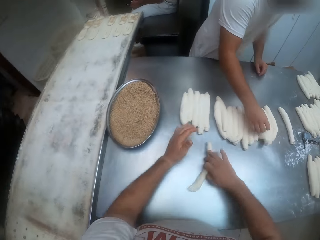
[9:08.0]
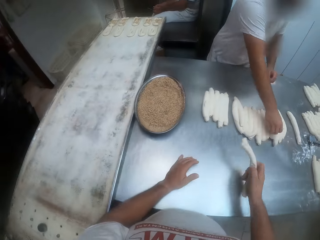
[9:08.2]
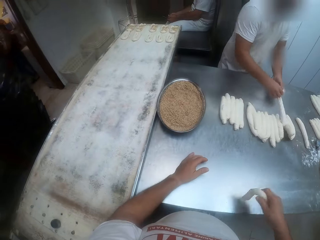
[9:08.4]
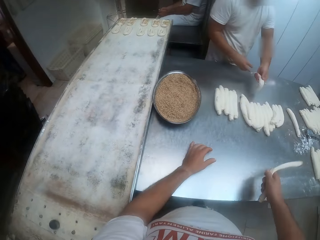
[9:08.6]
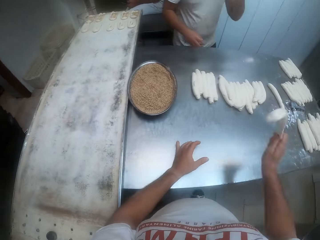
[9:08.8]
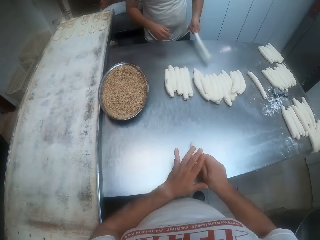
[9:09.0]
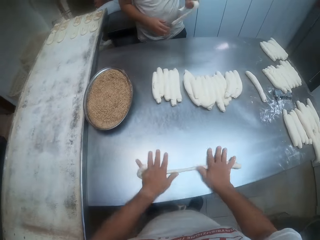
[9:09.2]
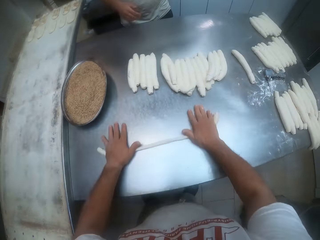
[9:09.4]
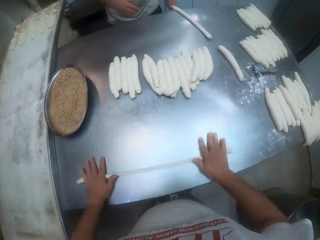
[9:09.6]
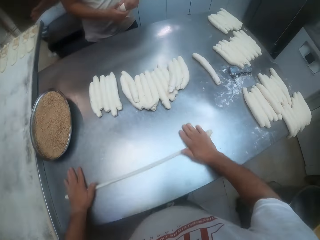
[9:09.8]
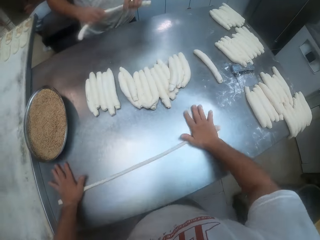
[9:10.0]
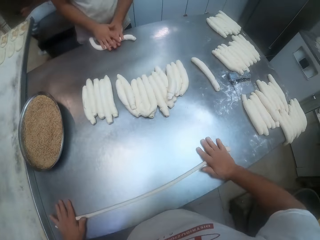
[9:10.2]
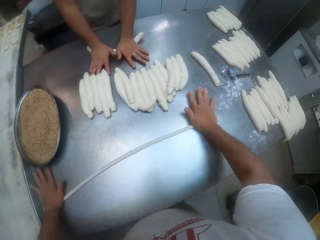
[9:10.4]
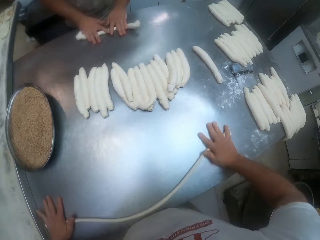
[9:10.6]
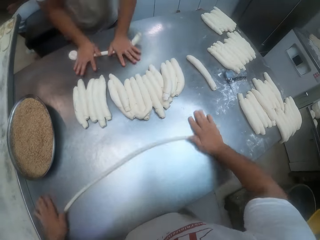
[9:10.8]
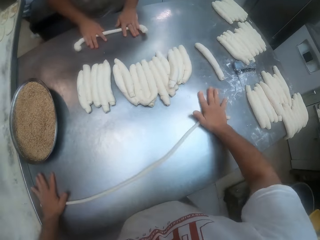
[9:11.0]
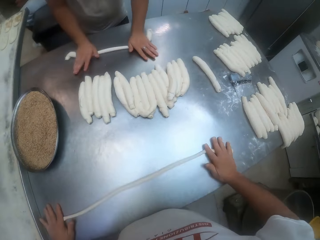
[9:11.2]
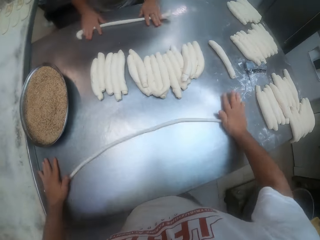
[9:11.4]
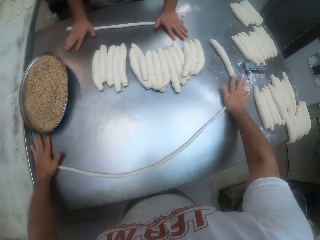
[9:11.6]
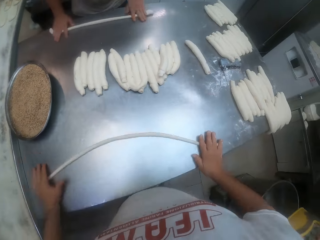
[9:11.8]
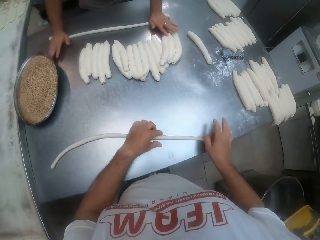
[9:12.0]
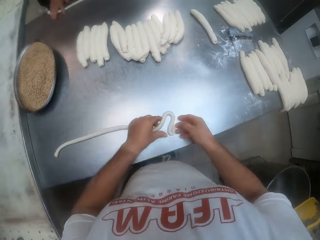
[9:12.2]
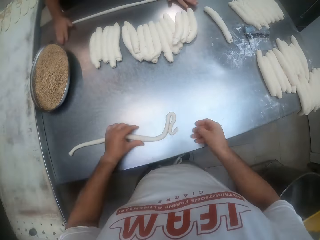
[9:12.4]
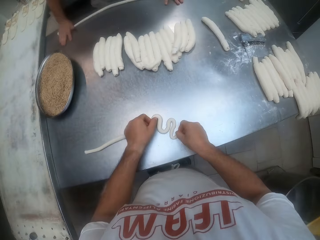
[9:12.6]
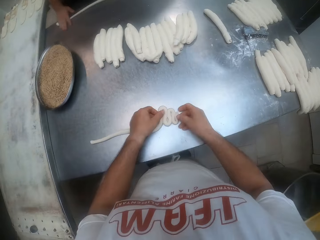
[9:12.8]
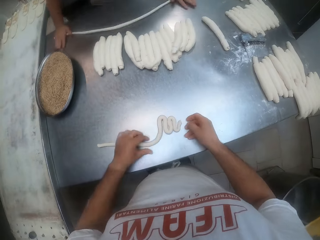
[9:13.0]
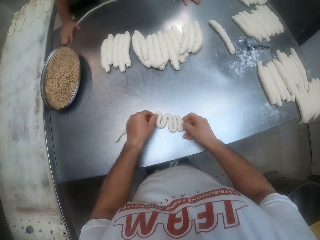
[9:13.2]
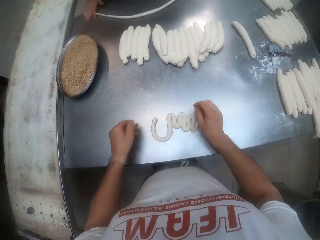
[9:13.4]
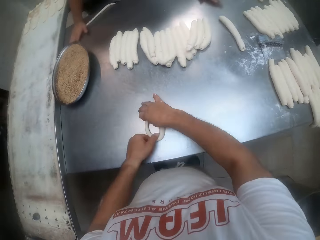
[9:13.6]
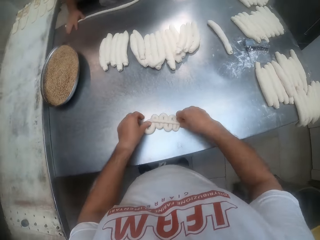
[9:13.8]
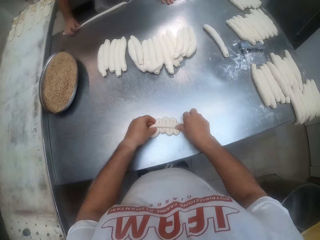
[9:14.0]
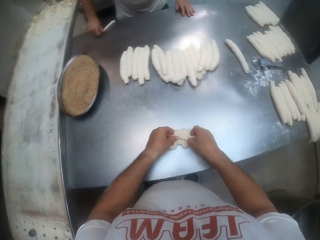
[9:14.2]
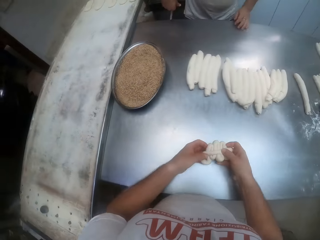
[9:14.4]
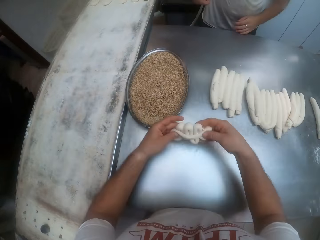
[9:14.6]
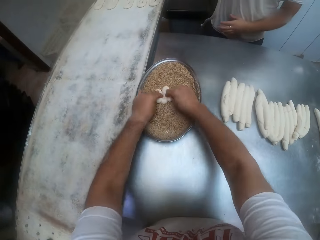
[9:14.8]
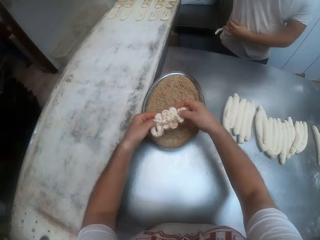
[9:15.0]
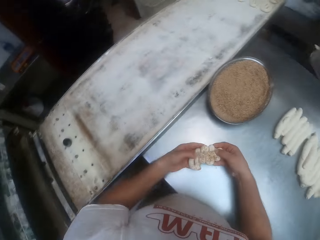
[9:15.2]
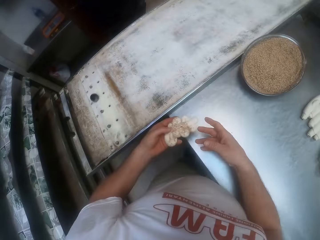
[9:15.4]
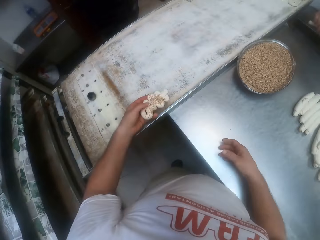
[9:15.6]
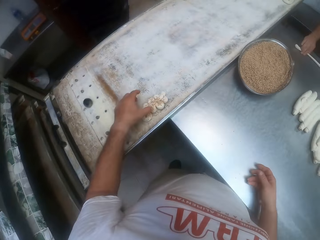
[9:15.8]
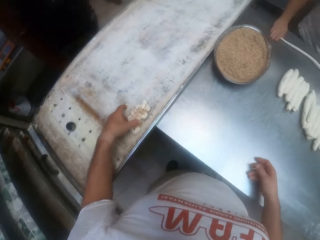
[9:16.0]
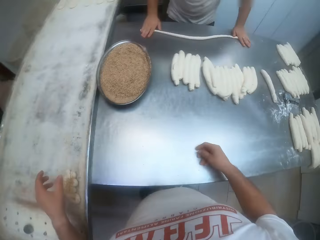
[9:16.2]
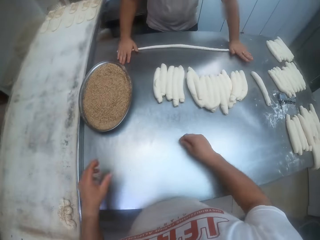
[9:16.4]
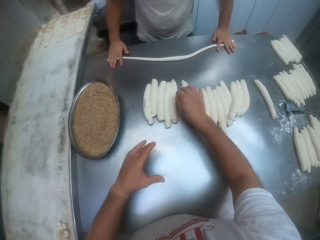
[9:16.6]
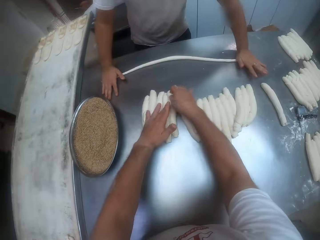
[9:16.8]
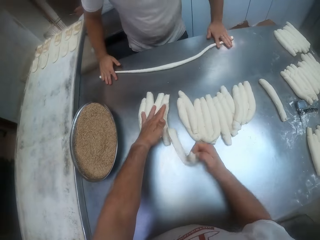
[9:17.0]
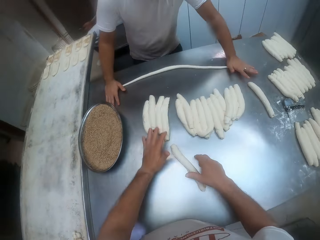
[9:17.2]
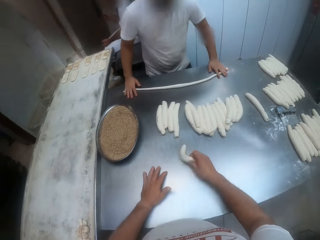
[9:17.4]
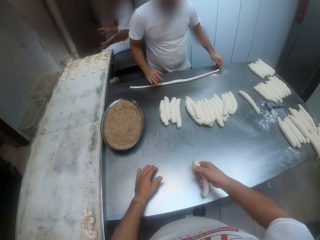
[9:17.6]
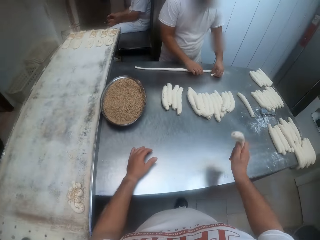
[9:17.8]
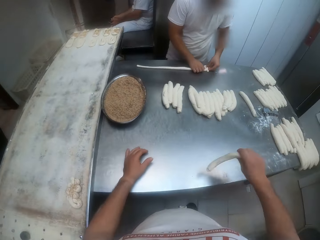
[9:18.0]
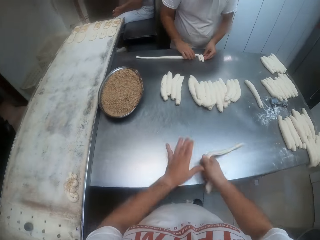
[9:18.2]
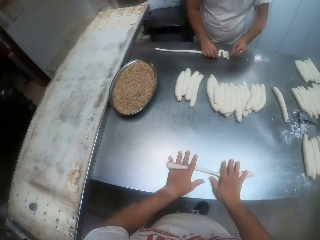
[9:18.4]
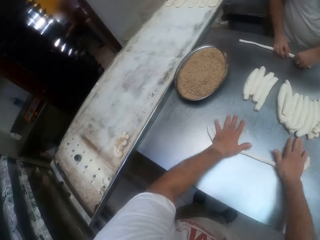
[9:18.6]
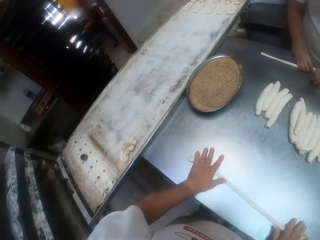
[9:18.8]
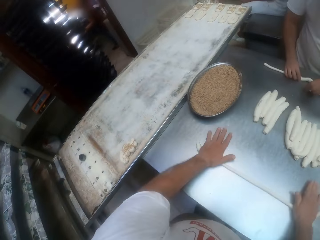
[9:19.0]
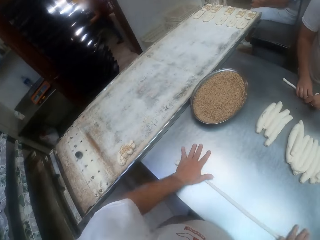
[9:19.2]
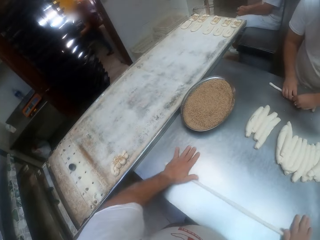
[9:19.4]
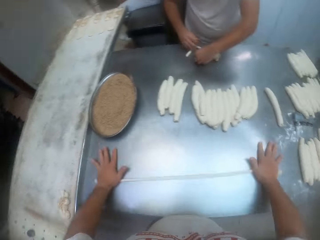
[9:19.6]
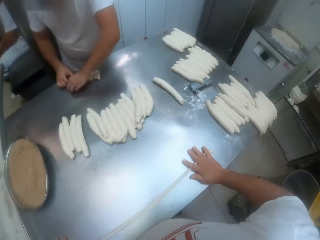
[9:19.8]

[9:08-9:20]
The camera wearer picks up the rolled dough with his right hand. He works the rolled dough on the rolling table with both hands. He rolls the dough. A man rolls dough. The camera wearer coils the dough. He dips the rolled dough in brown sugar with both hands. He puts the dough on flour. He drops the rolled dough on the long tray with his left hand. The man rolls dough. The camera wearer picks up the rolled dough with his right hand. He works the rolled dough on the rolling table with both hands. He rolls the dough.

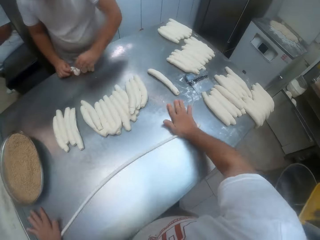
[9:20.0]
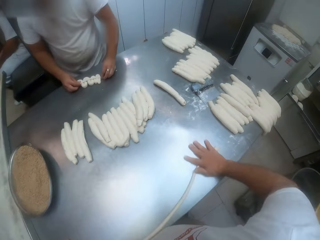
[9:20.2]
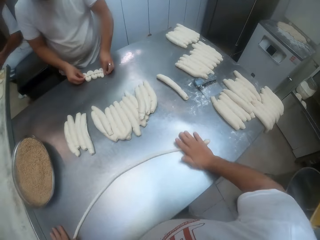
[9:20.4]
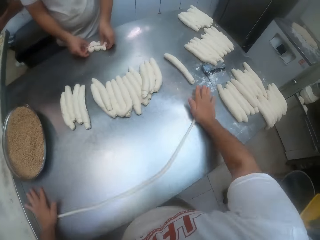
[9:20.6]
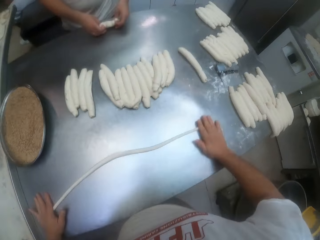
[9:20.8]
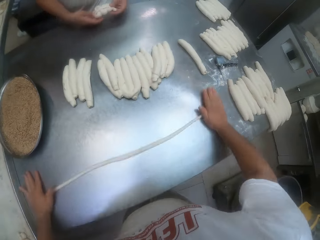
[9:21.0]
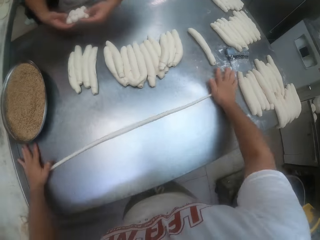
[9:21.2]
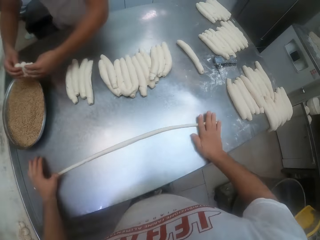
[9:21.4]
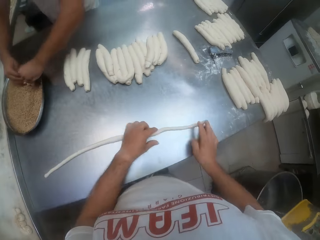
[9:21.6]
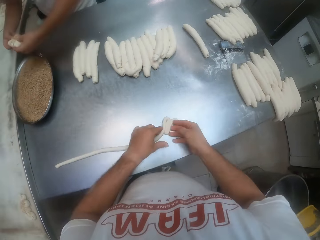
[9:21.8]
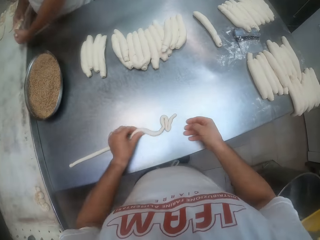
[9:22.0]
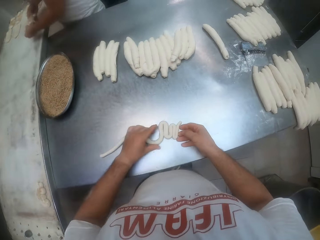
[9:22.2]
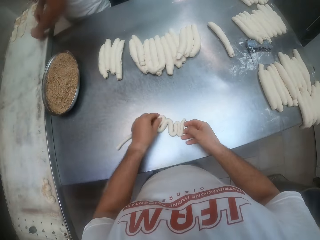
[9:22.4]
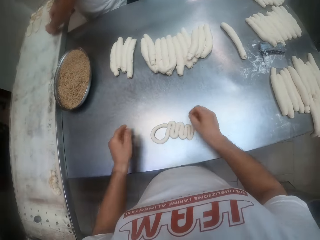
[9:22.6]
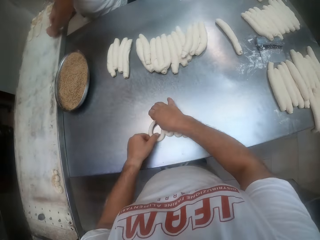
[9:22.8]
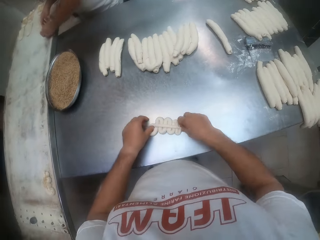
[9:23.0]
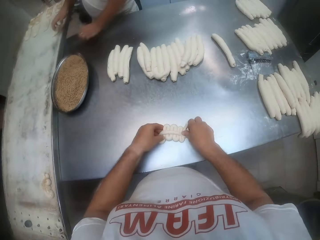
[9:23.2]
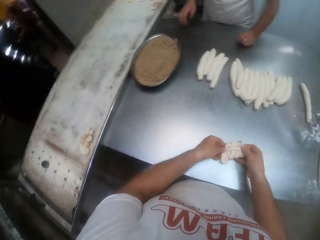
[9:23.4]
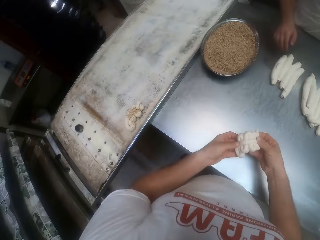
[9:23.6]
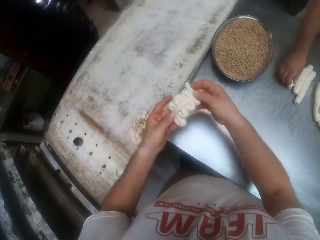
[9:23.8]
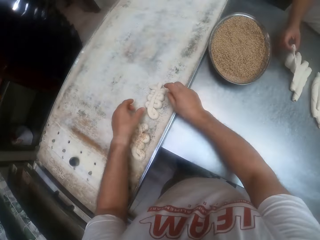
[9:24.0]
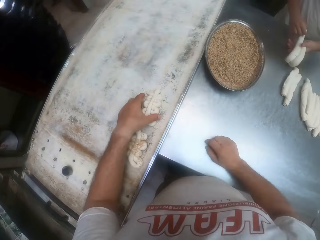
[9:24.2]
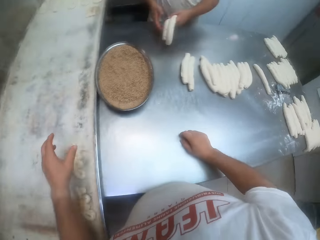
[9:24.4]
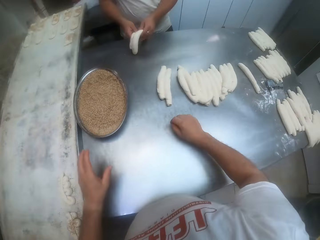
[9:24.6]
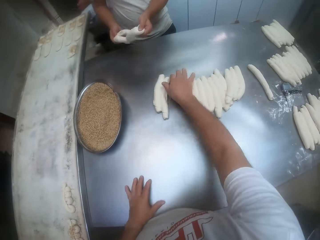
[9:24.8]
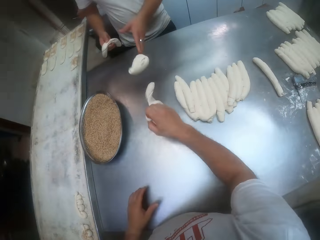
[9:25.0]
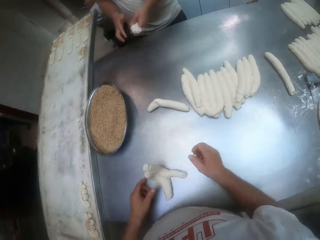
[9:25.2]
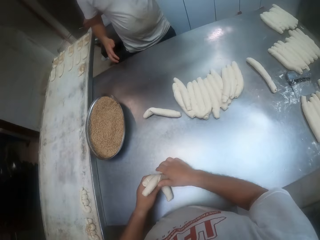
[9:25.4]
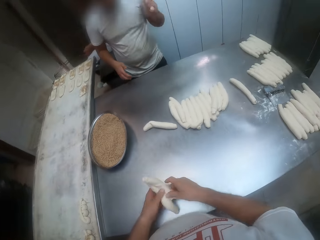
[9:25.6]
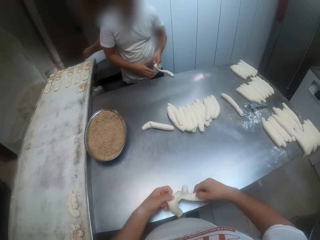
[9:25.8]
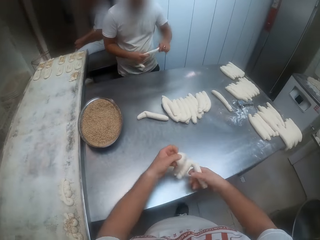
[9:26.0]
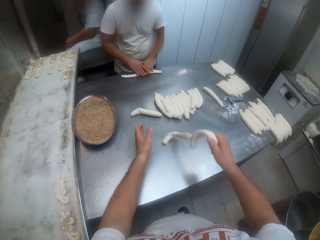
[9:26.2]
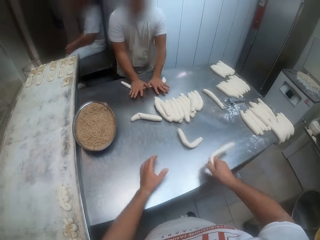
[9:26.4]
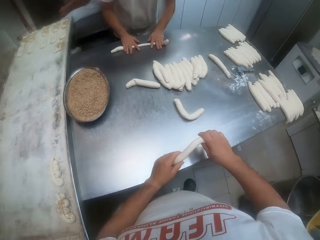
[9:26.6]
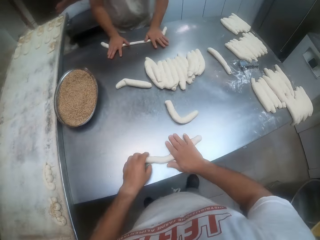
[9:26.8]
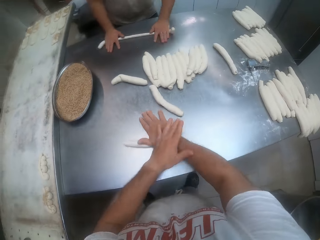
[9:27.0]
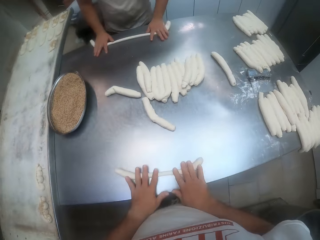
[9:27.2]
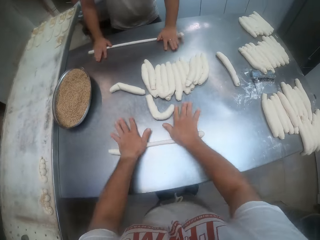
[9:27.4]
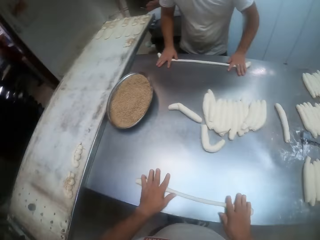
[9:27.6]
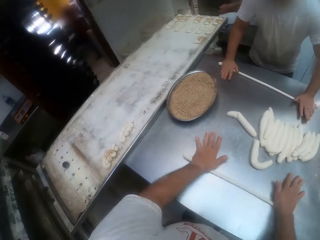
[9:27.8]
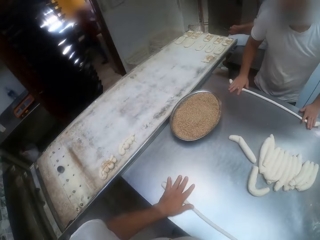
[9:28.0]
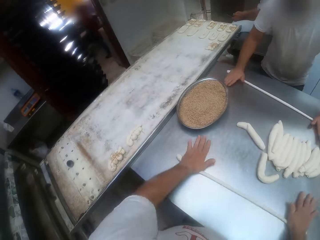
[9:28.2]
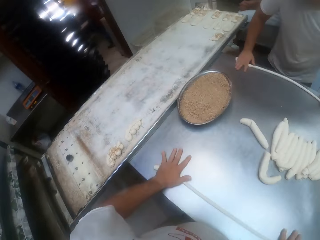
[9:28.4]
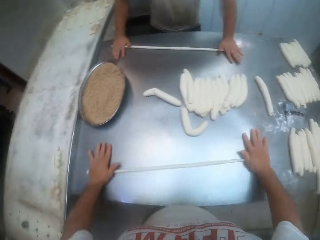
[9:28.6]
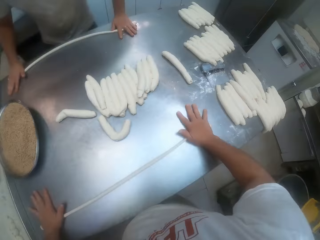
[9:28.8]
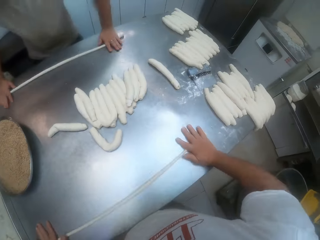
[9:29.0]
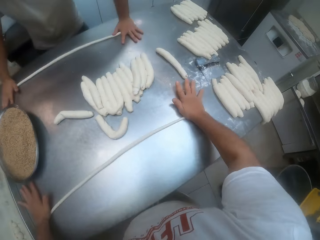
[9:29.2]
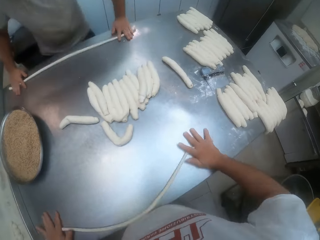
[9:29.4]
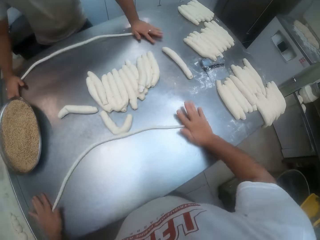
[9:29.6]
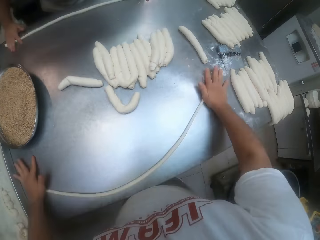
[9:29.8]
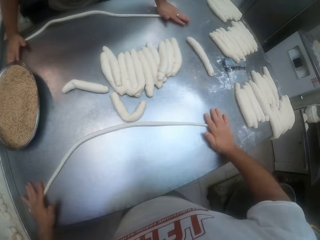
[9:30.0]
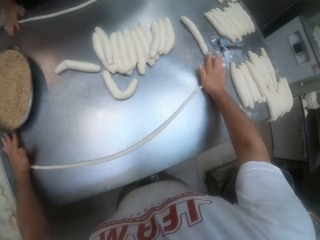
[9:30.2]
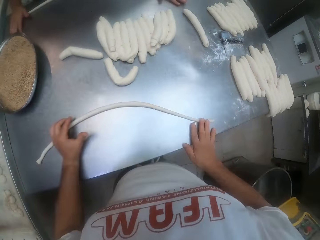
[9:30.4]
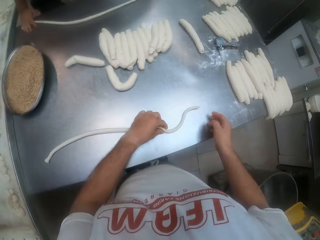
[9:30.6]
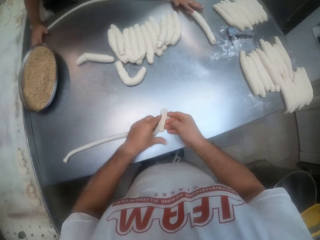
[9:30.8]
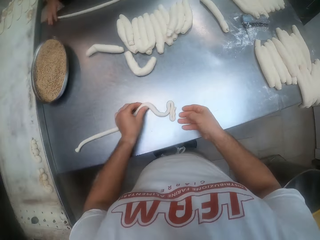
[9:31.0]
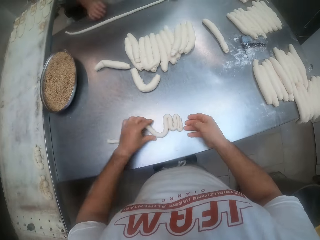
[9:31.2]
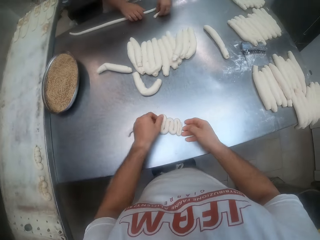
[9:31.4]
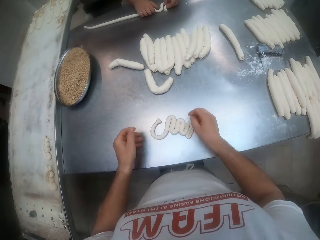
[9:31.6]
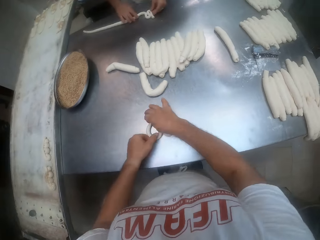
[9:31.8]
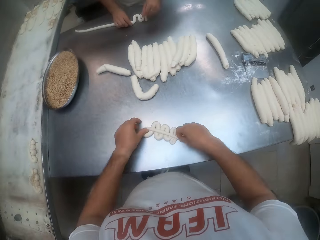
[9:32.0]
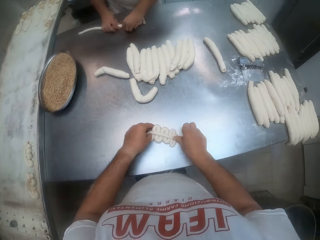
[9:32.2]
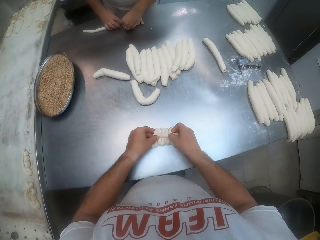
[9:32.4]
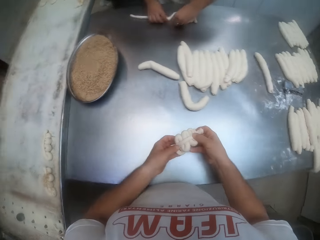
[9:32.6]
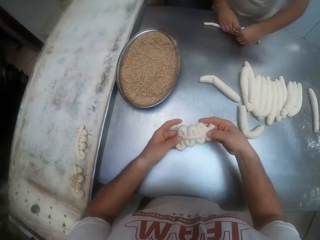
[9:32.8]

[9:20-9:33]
A man coils dough. The man puts the dough on flour. The camera wearer coils the dough. He drops the rolled dough on the long tray with both hands. He picks up the rolled dough with his right hand. He rolls the dough on the baking table with both hands. He shapes the dough on the baking table with both hands. The man shapes the dough on the baking table with both hands.
